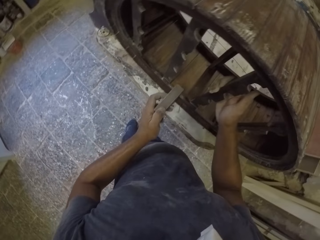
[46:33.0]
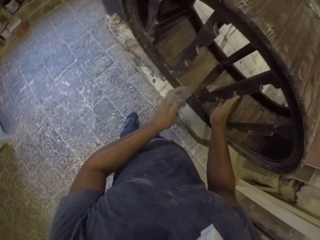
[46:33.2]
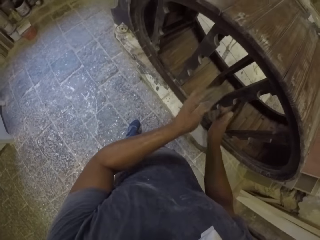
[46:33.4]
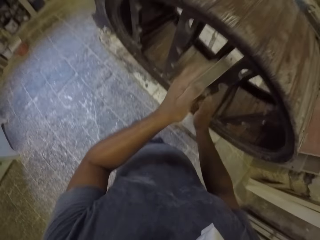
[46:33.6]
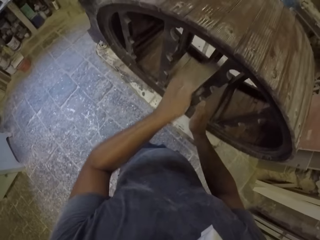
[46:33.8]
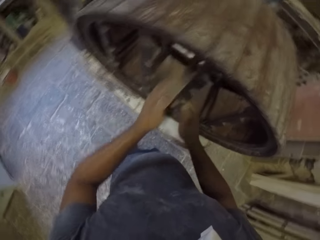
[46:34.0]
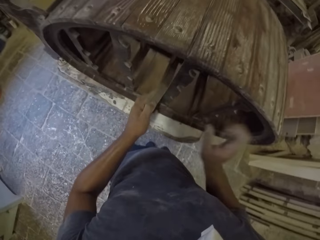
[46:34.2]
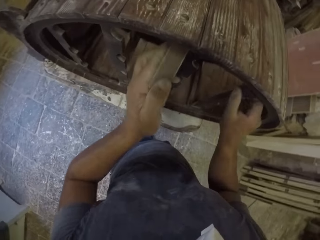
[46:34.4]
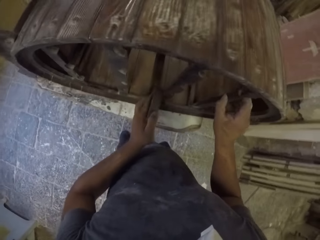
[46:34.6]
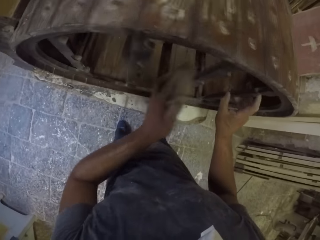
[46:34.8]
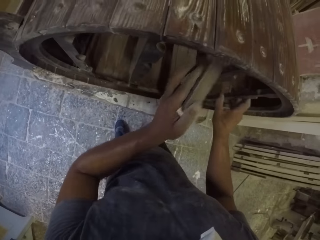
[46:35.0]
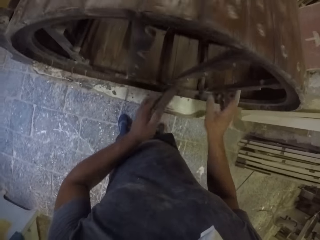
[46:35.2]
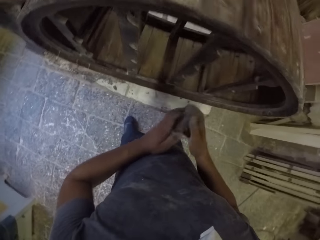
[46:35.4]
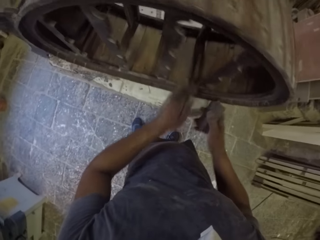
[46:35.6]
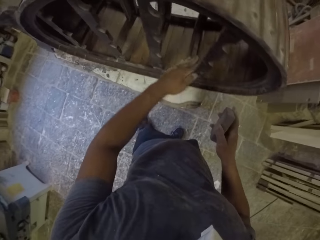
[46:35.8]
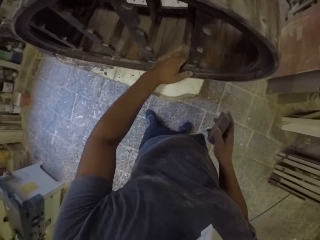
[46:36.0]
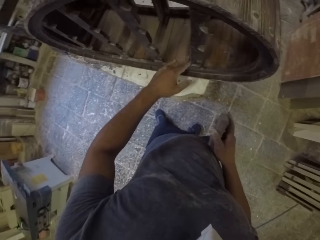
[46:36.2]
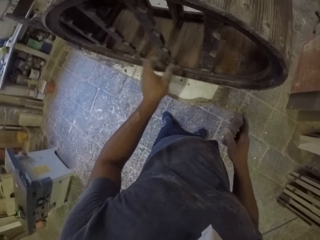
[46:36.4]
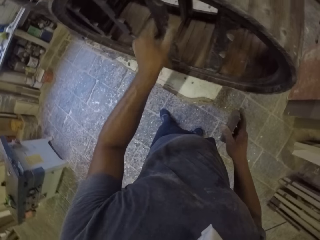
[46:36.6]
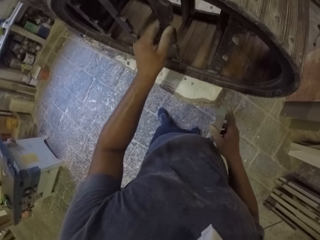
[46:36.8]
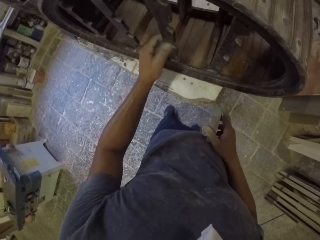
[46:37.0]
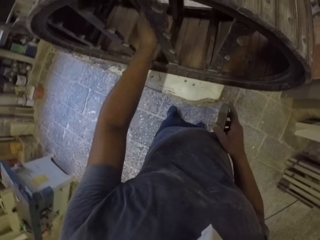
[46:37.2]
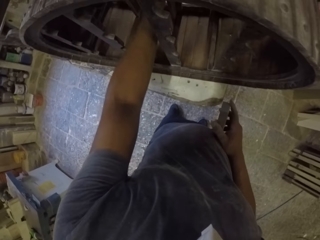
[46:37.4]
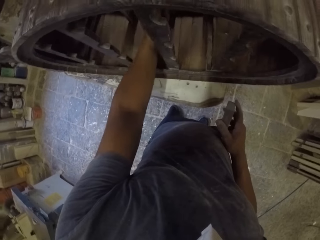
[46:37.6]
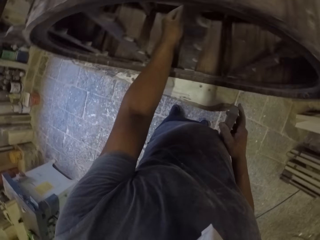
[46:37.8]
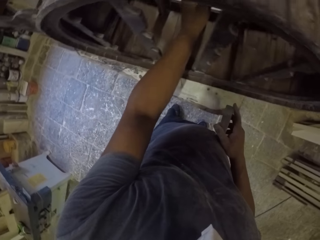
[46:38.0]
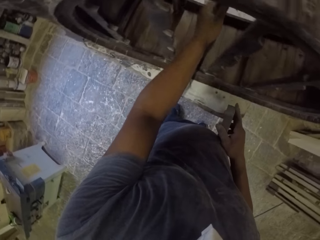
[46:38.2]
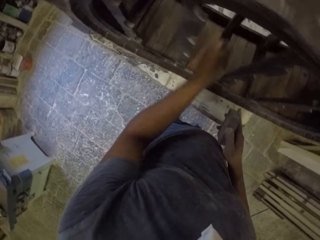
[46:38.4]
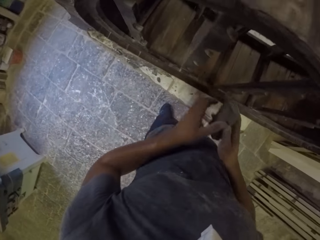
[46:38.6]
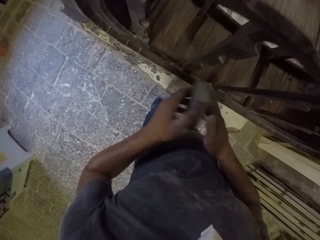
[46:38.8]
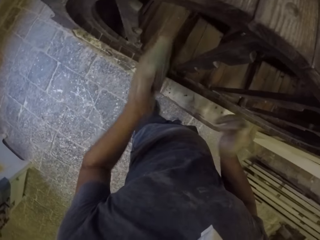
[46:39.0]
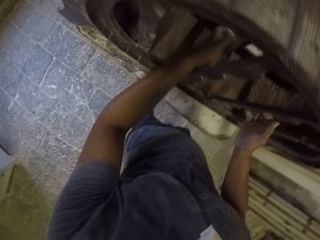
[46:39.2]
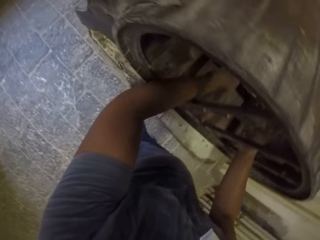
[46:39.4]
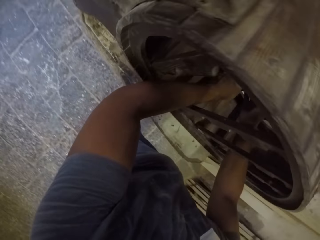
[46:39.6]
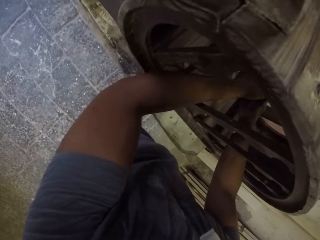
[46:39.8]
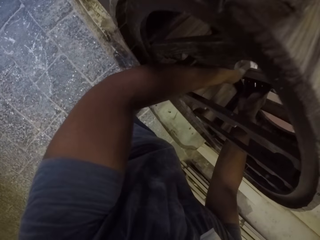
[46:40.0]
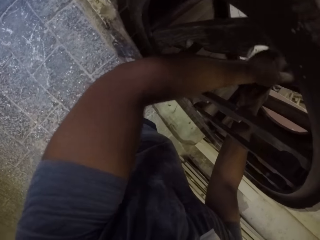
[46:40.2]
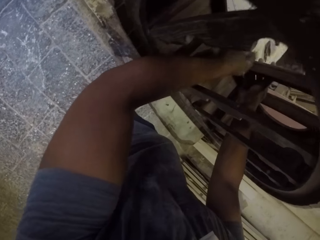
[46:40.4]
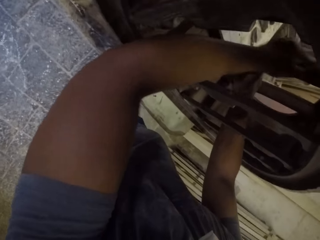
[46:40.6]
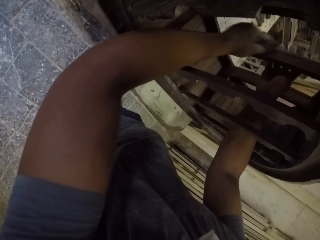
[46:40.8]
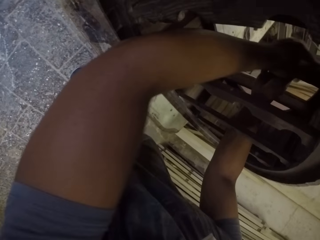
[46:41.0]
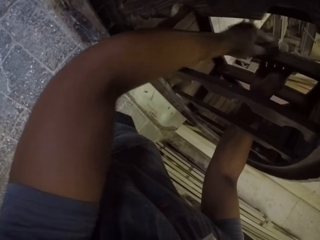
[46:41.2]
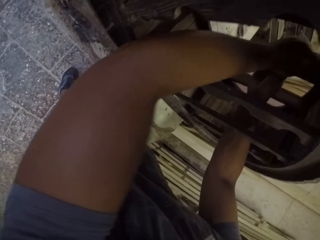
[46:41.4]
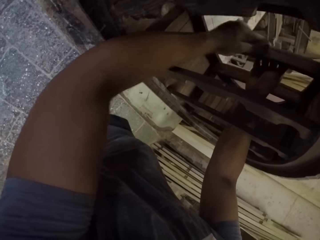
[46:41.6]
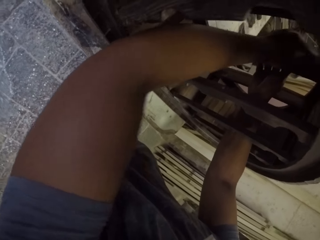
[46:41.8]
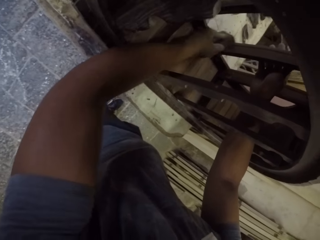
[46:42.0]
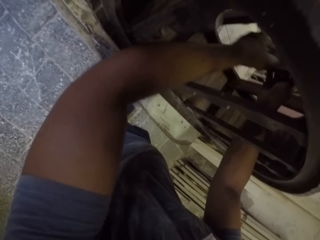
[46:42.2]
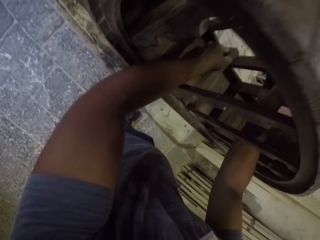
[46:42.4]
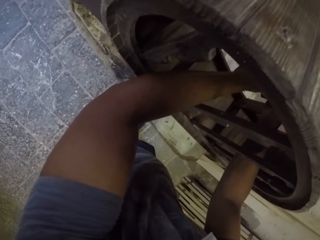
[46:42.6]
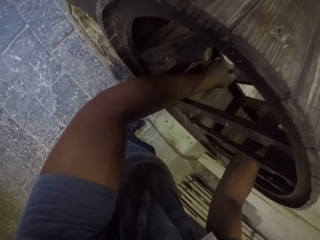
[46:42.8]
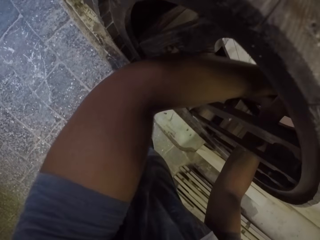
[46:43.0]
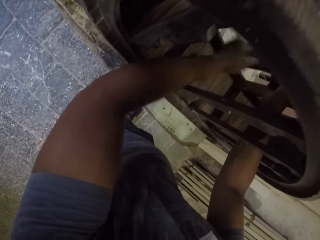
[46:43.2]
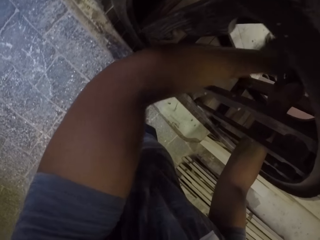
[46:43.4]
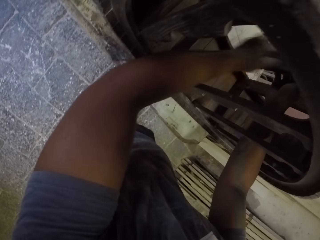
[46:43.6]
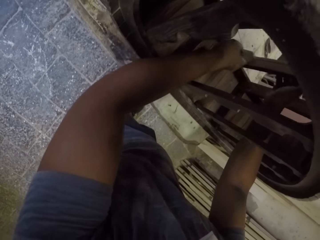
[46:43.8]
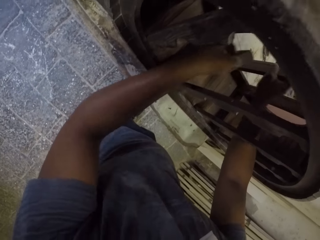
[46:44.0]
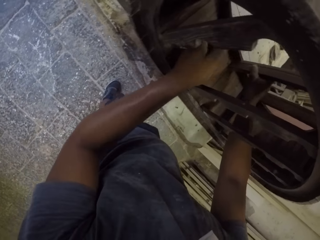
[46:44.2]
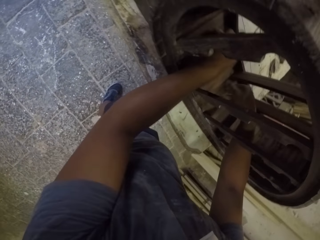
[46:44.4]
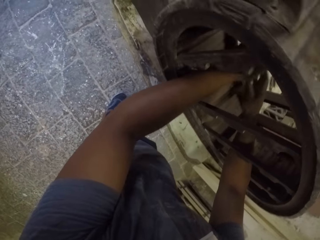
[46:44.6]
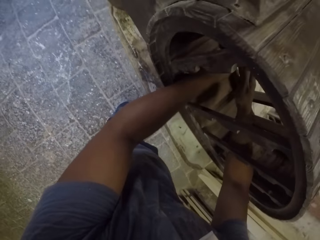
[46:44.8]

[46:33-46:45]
The camera wearer wipes a wooden stand or furniture with the right hand. They touch the furniture. They smoothen the wooden stand with sandpaper. They touch the furniture. They wipe the wooden stand with the left hand. They smoothen the wooden stand with the sandpaper.

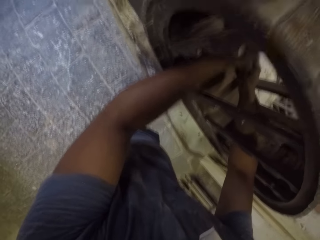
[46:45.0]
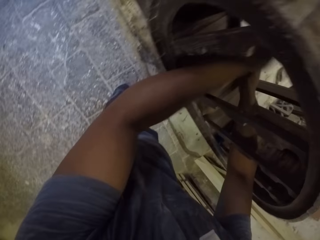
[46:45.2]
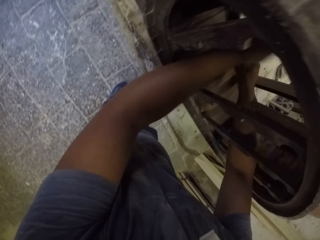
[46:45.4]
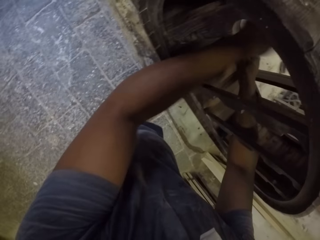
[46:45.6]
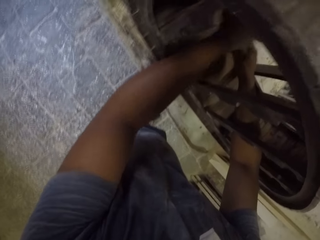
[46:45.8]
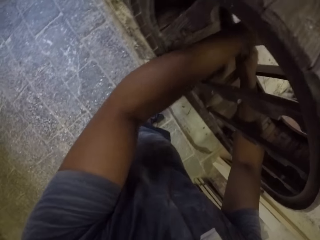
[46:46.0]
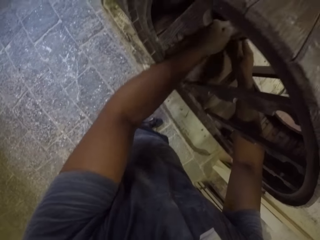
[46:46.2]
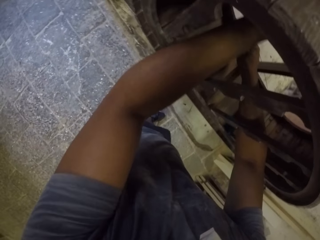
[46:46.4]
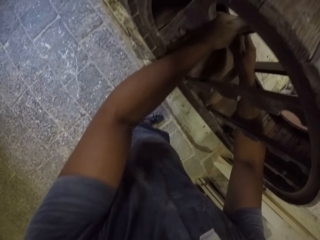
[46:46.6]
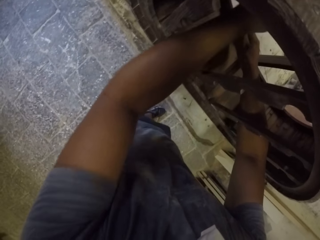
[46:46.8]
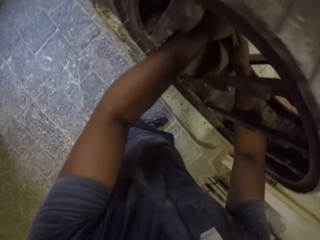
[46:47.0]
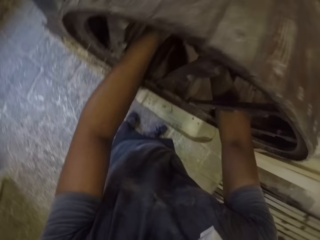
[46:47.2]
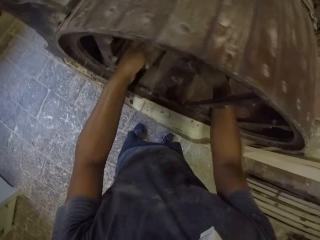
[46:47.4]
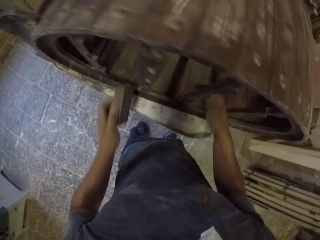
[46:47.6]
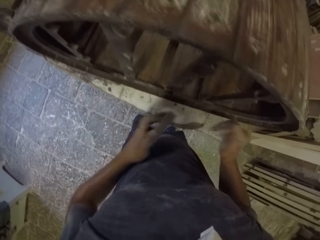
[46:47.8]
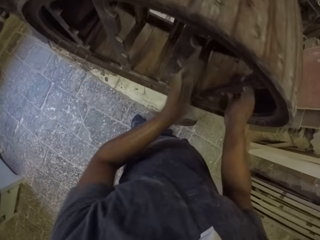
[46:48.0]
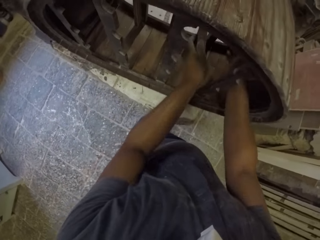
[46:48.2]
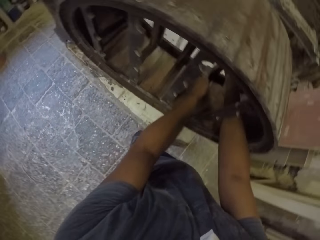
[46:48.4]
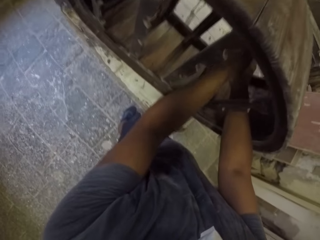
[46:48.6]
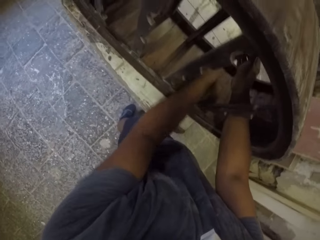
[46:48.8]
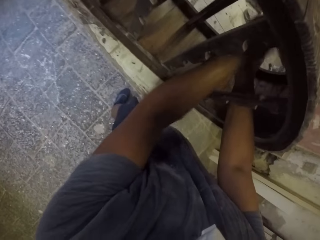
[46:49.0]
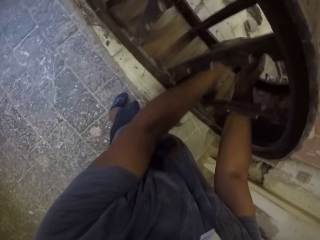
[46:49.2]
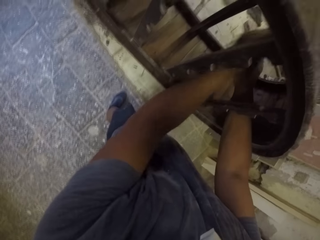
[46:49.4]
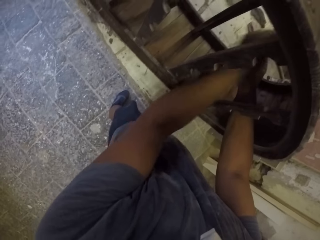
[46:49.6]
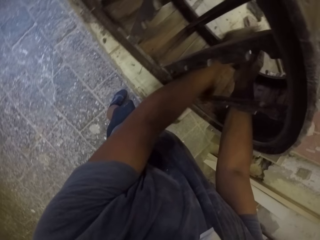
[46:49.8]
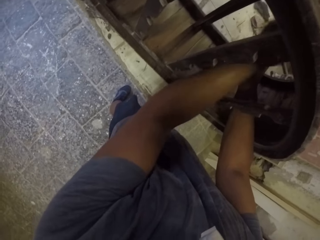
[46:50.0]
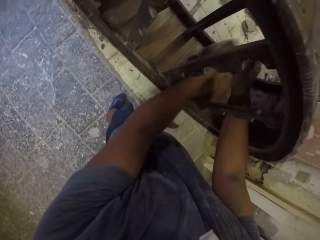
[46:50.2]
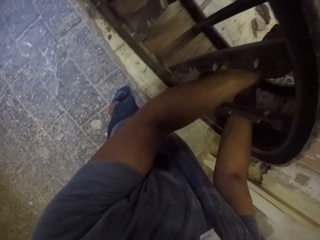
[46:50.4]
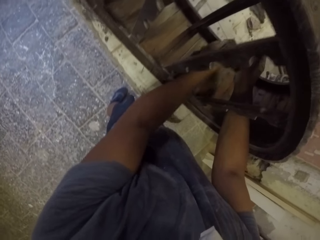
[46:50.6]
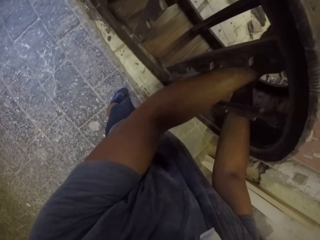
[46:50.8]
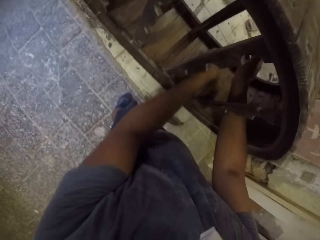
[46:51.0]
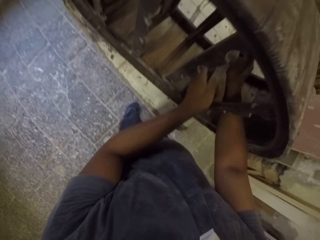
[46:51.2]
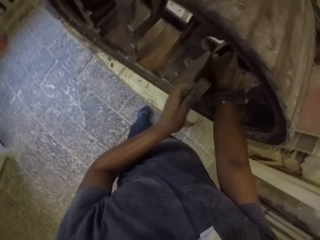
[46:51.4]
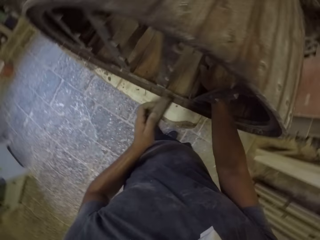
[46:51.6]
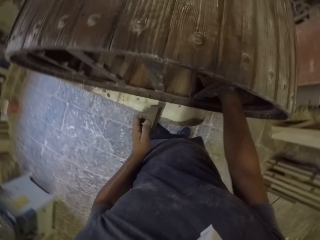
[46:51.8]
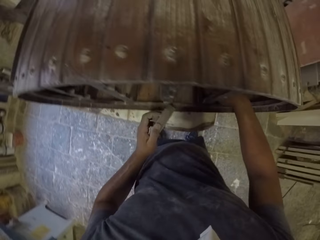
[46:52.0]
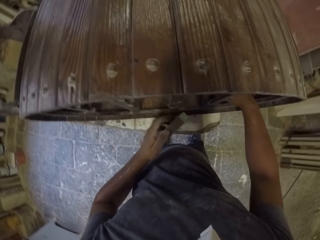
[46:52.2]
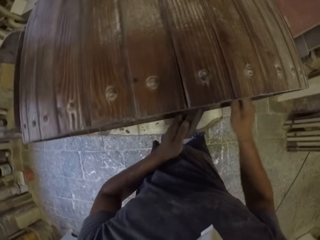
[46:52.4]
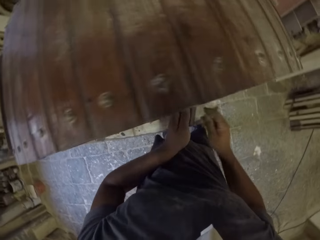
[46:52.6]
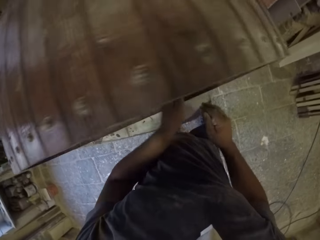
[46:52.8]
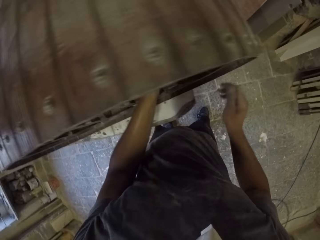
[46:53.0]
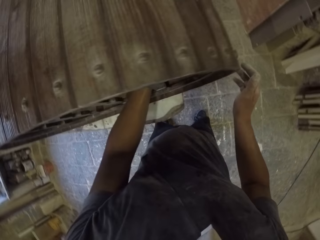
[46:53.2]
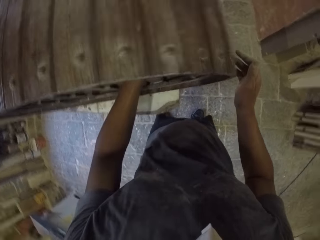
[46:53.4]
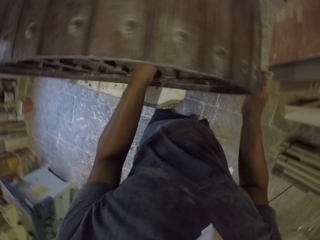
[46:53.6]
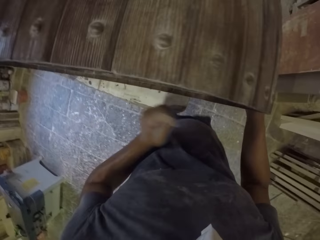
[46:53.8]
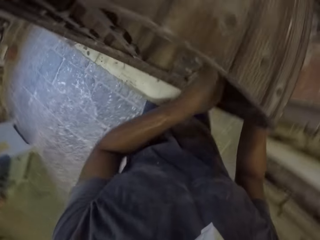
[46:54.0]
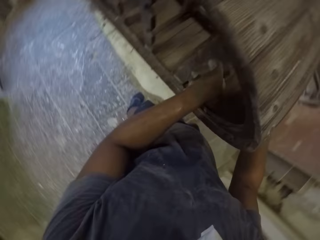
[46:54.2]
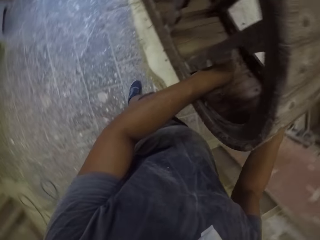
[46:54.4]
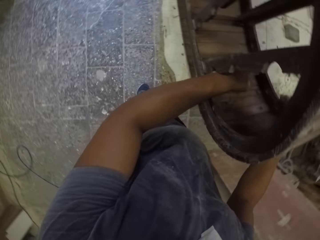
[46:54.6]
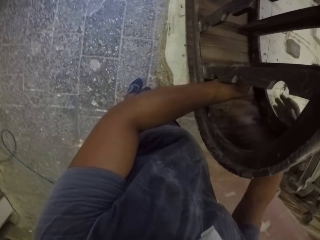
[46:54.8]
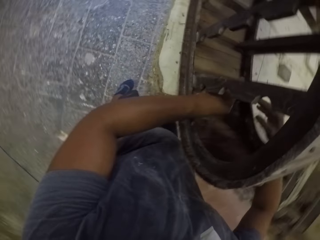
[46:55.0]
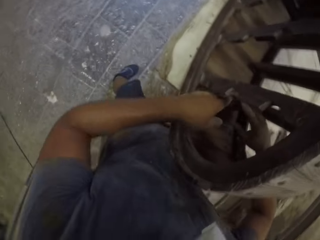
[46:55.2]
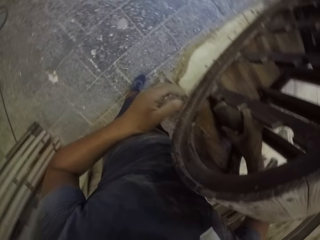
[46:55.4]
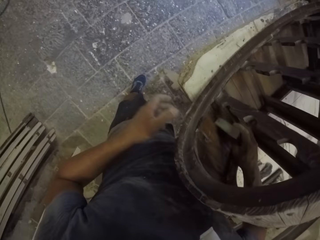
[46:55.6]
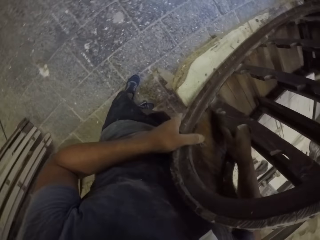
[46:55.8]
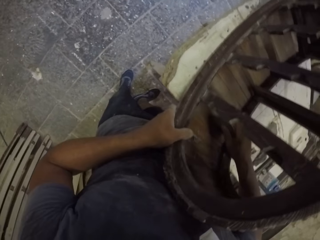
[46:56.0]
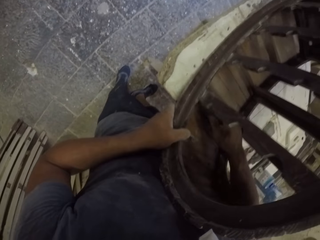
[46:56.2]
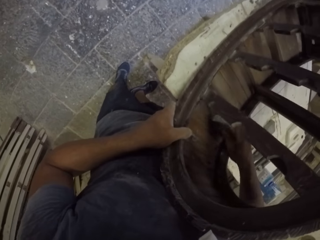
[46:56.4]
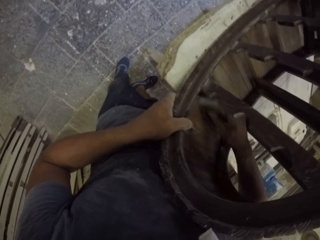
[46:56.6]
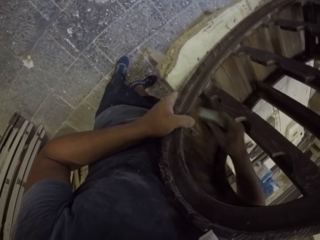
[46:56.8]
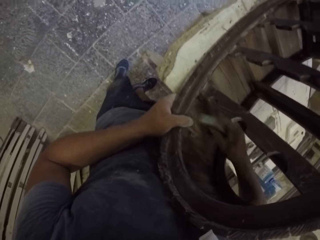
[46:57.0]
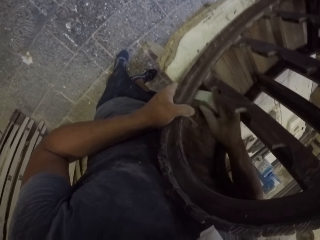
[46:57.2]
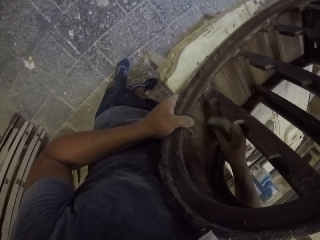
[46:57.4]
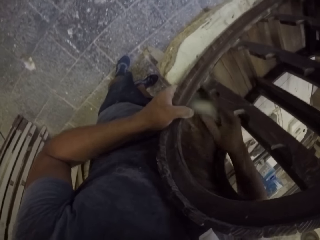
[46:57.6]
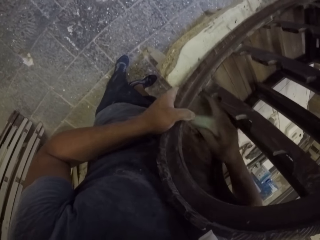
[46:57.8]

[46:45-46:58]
The camera wearer holds the sandpaper. They hold a wooden stand with the left hand. They smoothen the wooden stand with a sandpaper.
